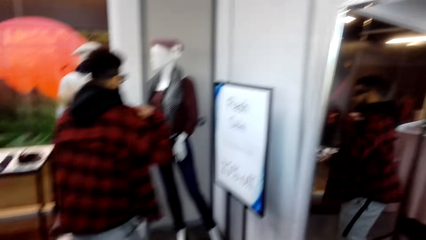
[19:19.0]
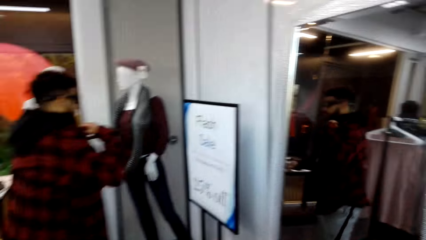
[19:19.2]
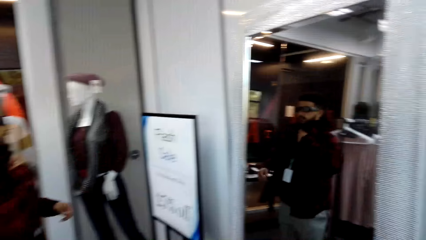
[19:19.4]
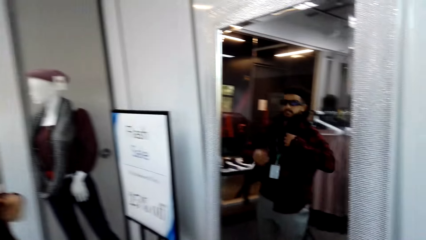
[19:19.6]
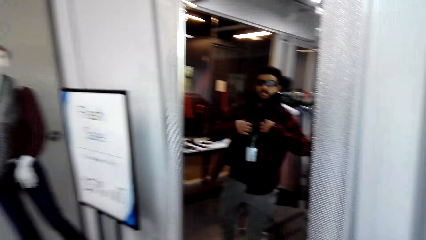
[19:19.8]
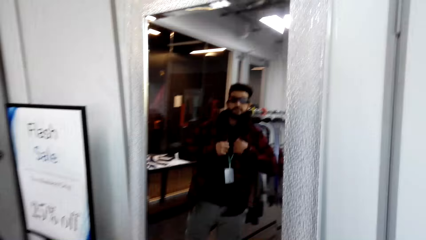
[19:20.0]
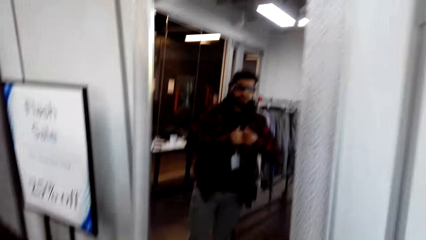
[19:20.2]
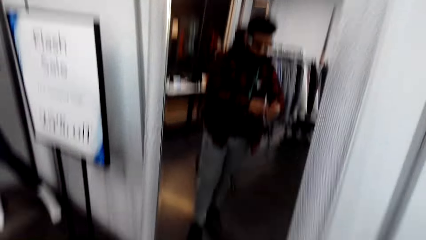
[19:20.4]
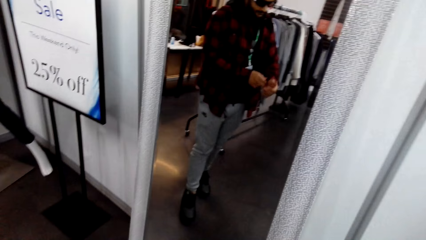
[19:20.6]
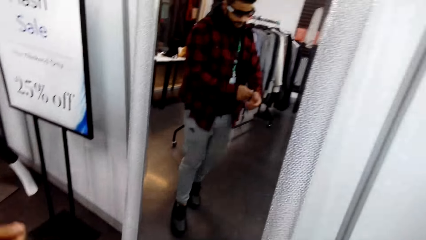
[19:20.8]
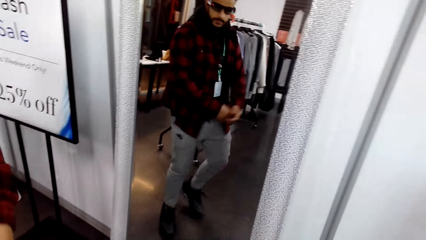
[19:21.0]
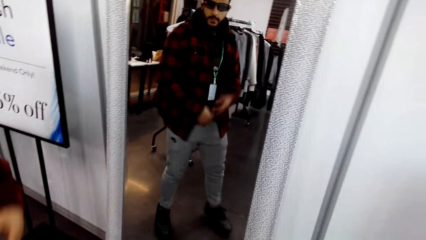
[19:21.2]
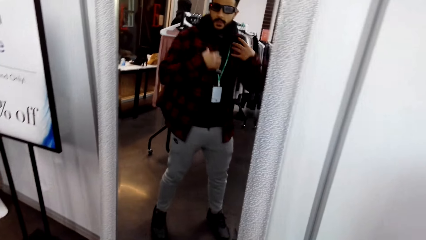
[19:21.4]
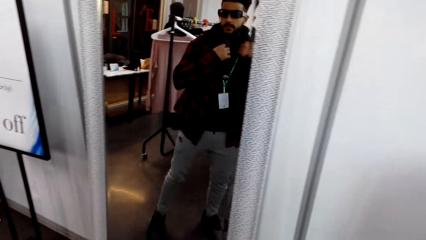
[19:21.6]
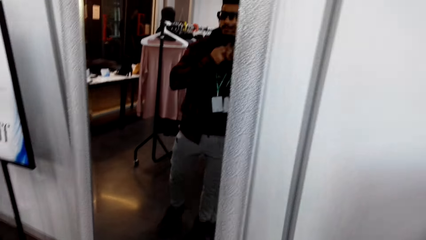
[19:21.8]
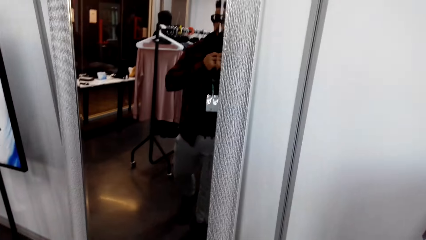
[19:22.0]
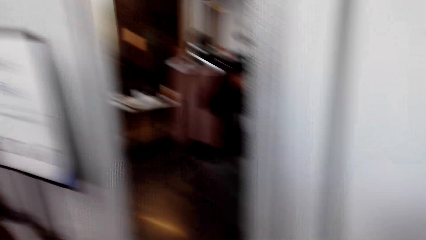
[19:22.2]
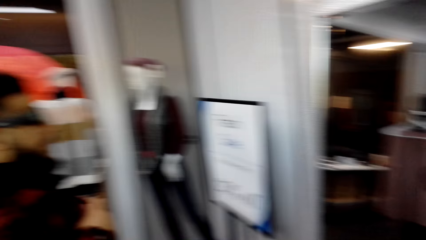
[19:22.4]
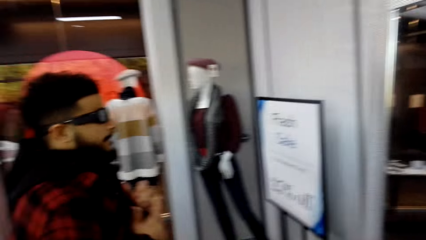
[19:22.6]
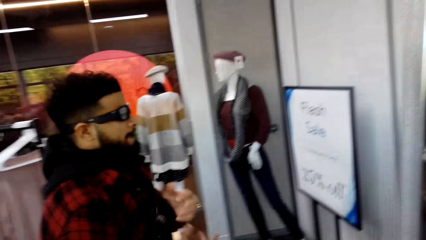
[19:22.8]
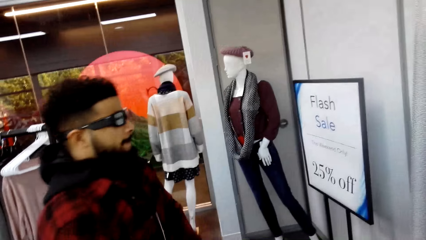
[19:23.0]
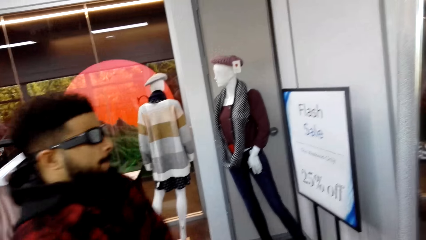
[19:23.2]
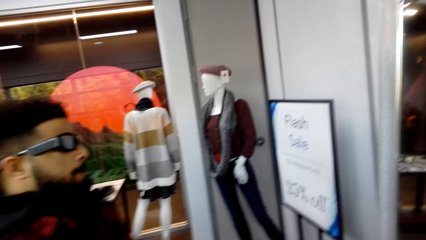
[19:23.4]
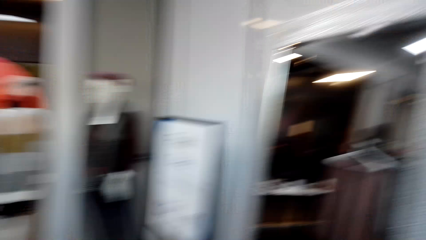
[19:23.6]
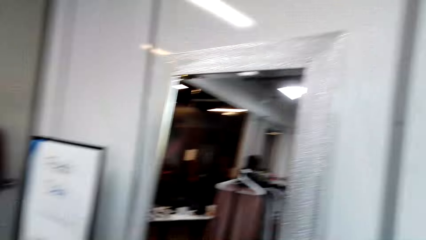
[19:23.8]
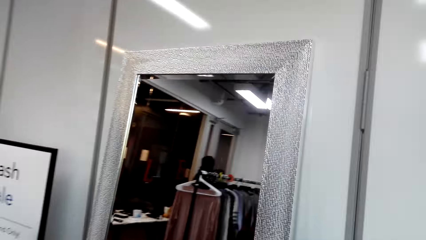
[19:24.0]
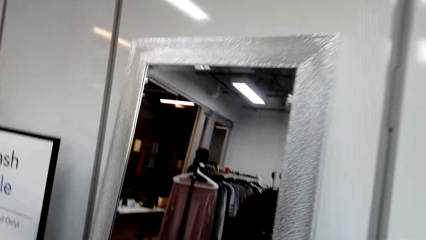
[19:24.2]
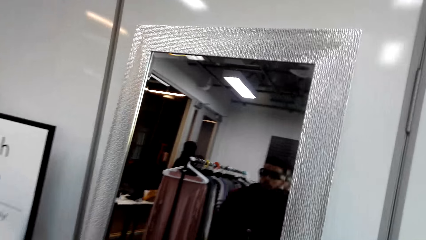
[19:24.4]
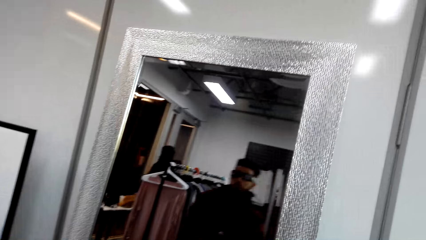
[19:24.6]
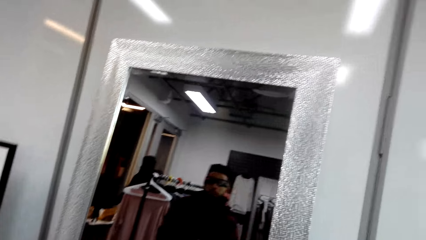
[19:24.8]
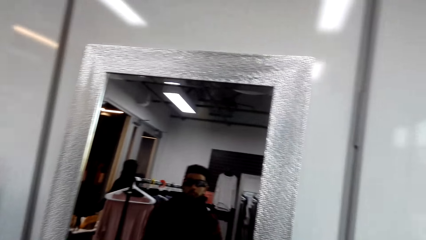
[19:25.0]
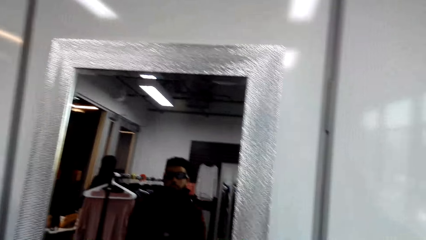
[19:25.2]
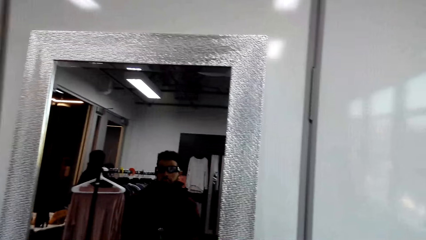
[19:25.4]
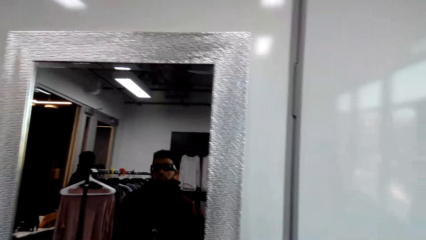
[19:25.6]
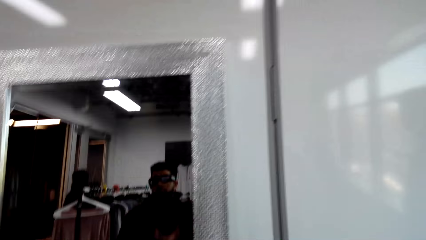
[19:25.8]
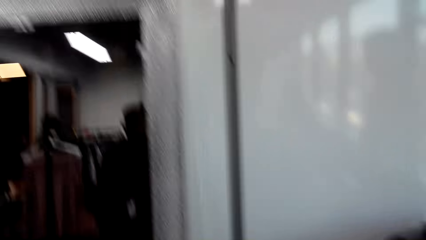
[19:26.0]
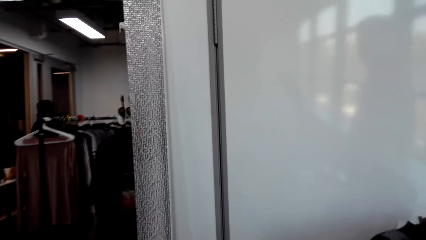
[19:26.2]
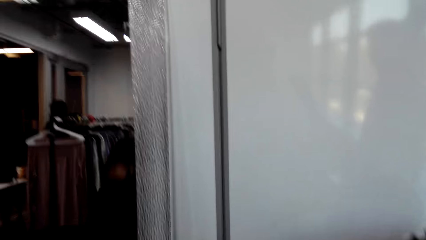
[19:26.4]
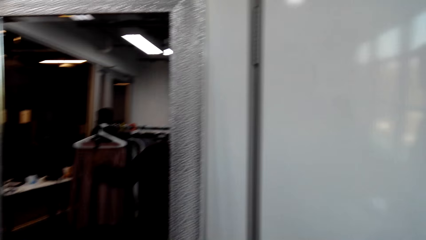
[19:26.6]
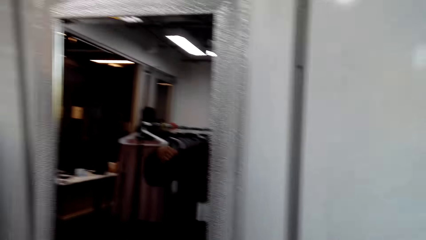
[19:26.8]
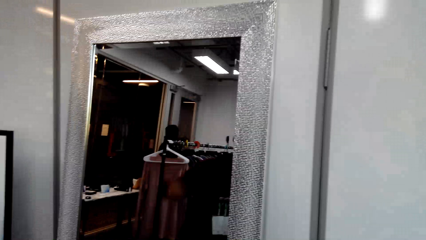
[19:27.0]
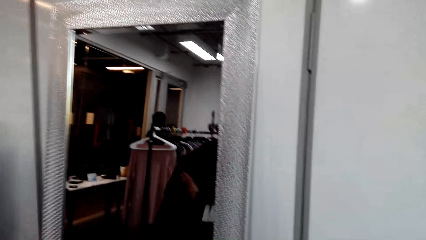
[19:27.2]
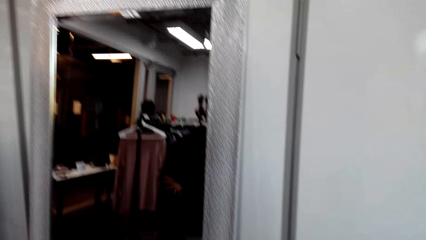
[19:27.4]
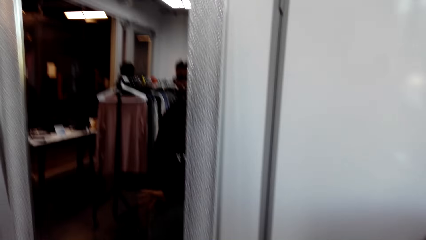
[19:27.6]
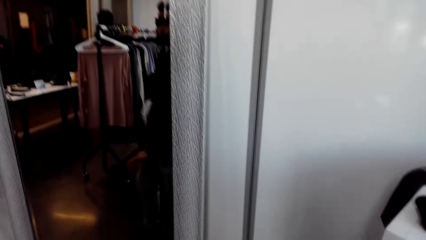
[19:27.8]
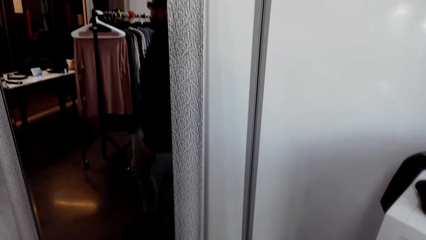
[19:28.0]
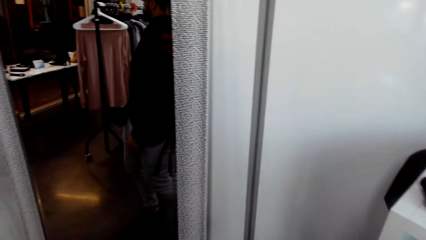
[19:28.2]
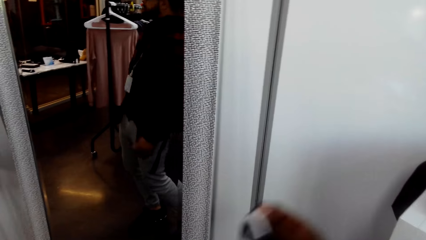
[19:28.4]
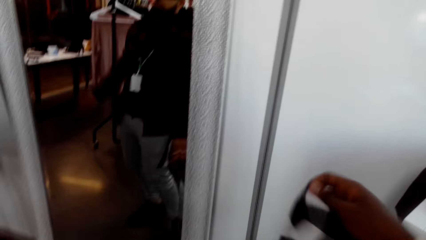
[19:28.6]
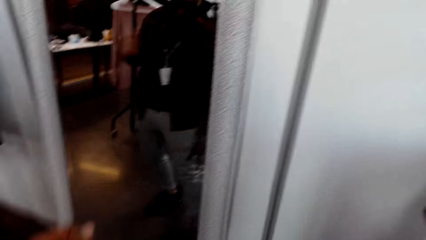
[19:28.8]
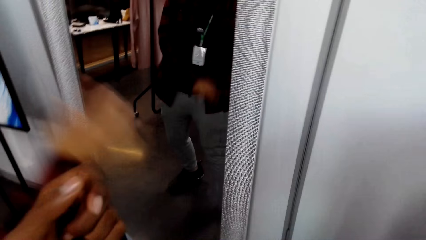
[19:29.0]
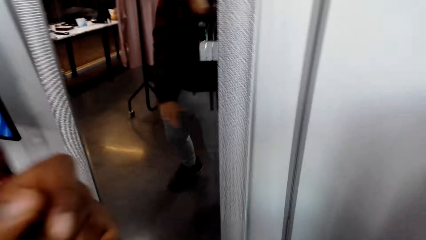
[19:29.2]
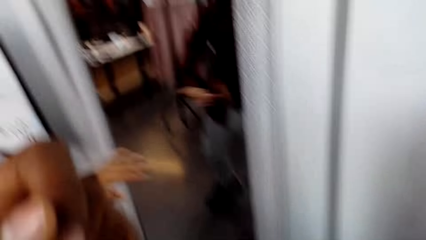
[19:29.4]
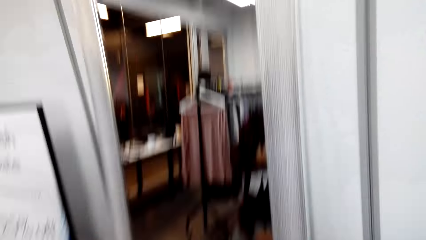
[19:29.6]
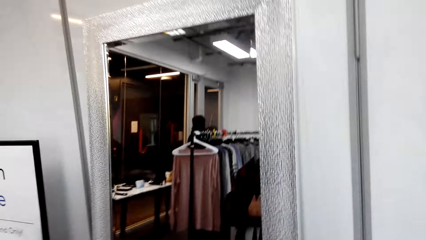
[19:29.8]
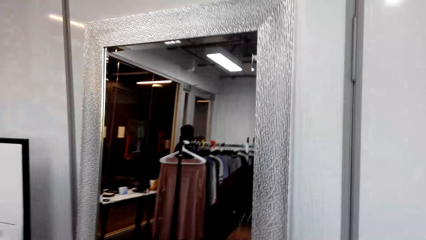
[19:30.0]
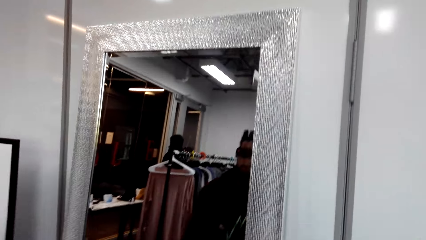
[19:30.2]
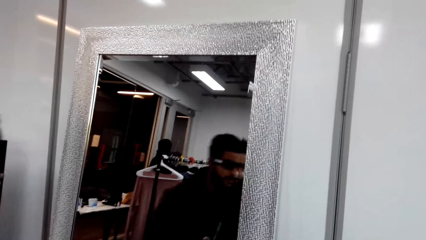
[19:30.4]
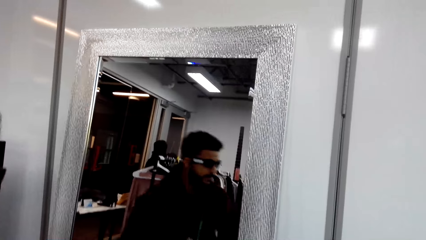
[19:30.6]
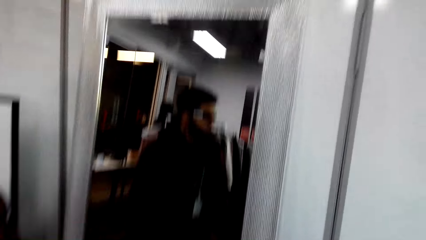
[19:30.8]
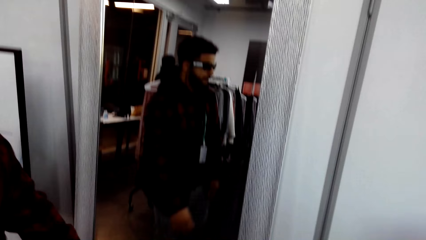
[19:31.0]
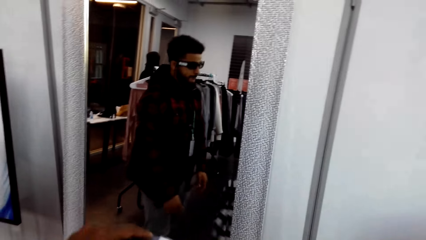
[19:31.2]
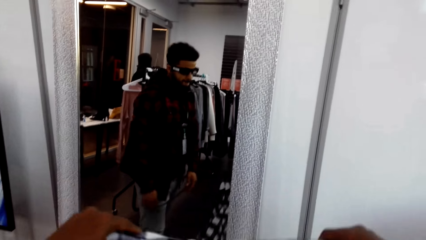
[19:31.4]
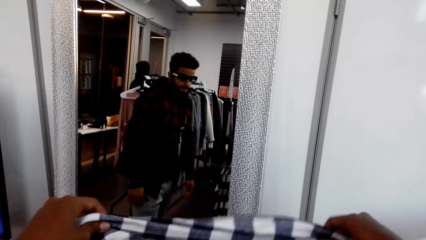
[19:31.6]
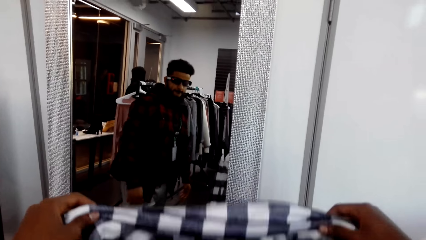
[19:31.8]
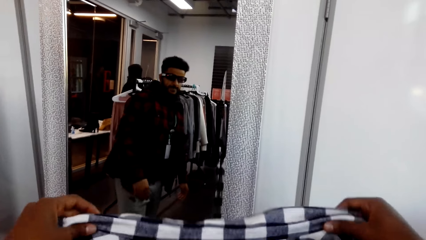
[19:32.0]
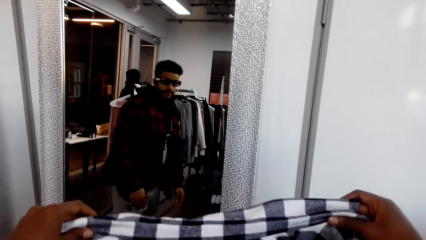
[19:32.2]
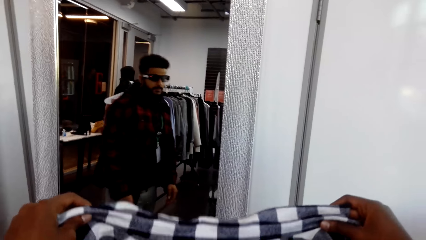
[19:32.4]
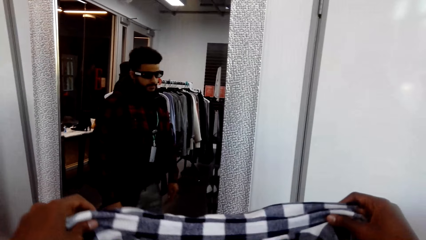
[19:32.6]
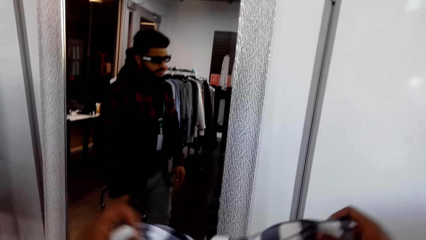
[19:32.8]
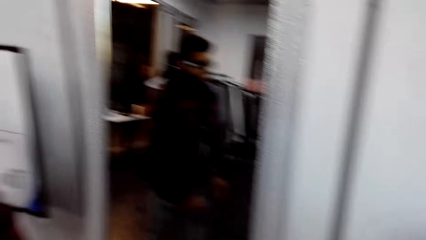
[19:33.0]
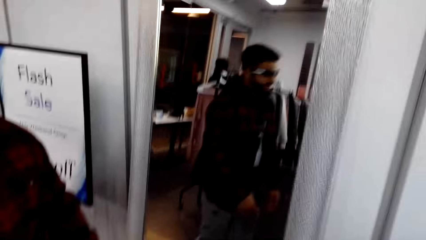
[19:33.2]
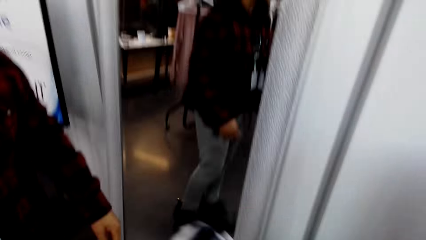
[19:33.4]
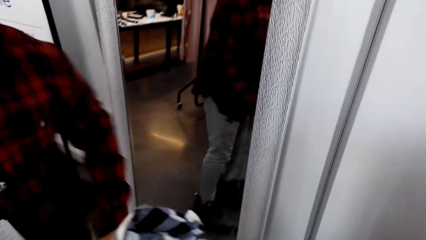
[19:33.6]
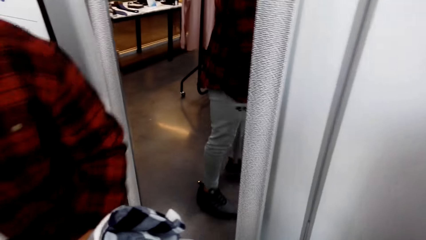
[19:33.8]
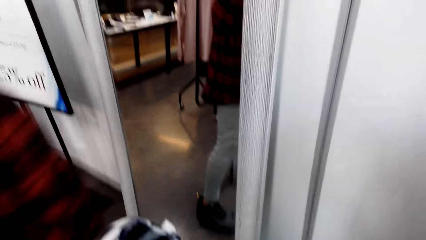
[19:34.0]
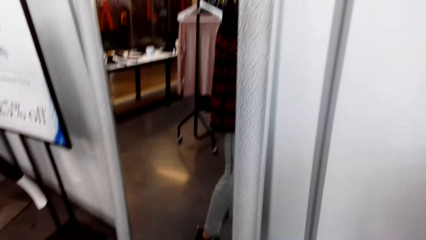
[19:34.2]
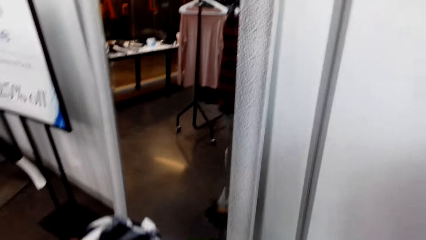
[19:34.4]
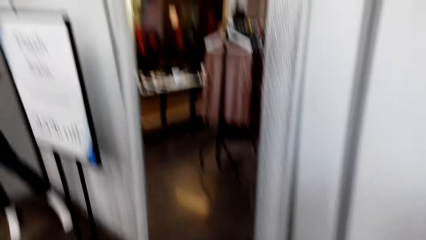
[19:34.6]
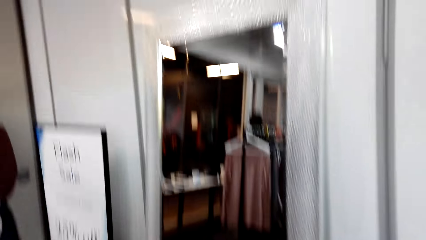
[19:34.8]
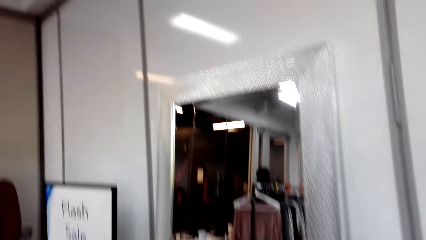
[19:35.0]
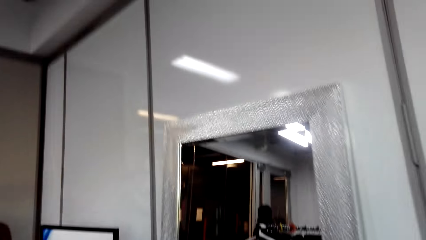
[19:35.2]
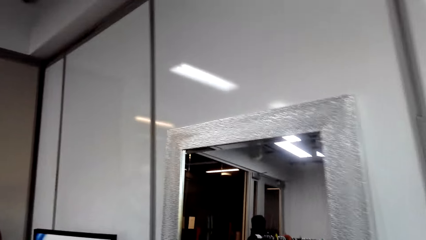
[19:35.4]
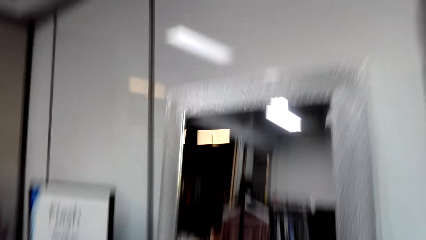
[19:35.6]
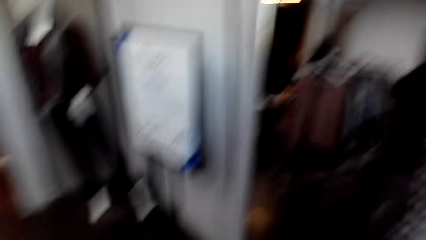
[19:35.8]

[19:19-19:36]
The man walks around the shop. The camera wearer walks around the room. They look around the shop. They stare at the man. The man looks at the mirror. The camera wearer holds a cloth. They stare at the clothes.
